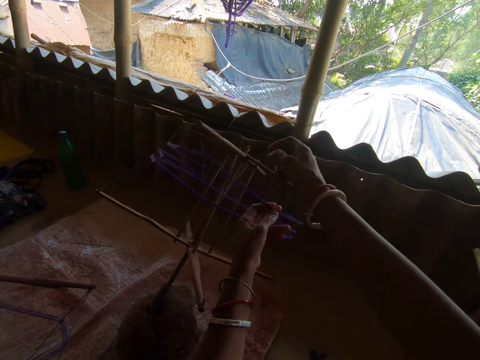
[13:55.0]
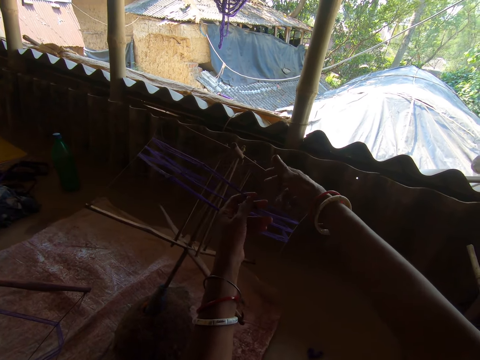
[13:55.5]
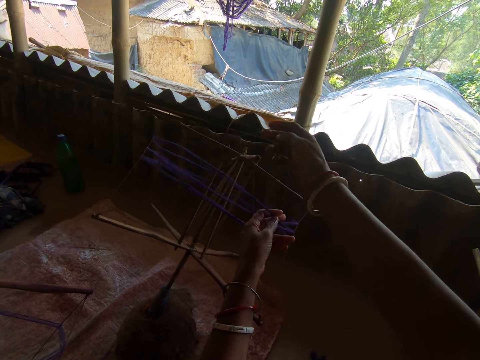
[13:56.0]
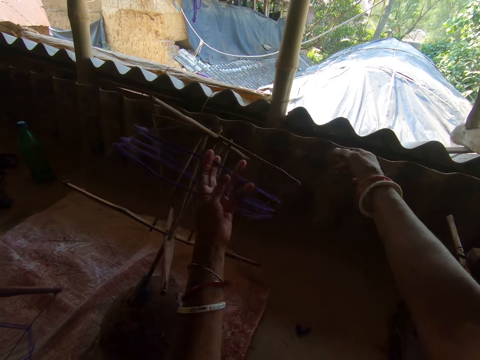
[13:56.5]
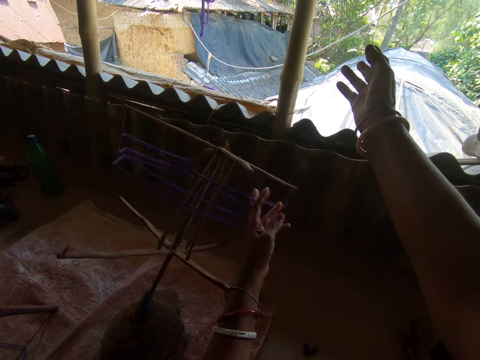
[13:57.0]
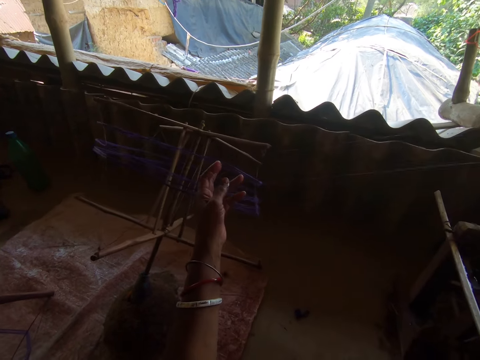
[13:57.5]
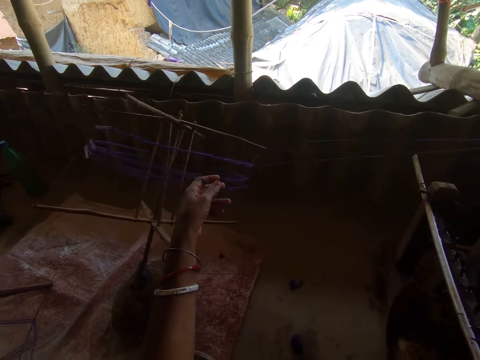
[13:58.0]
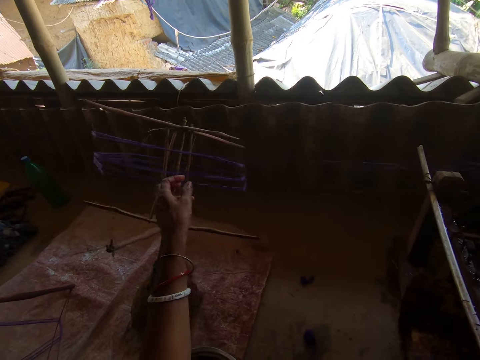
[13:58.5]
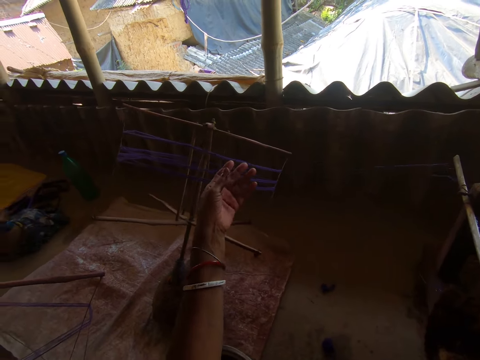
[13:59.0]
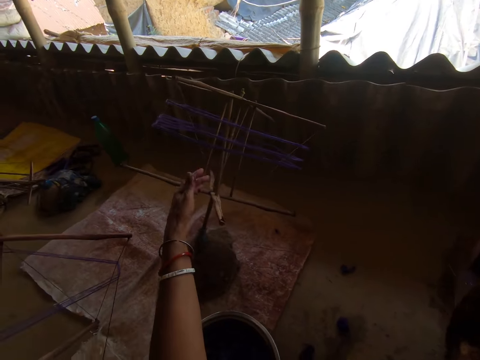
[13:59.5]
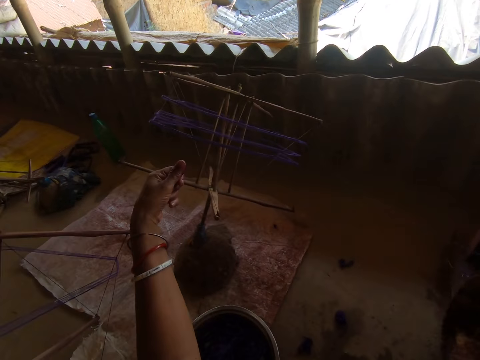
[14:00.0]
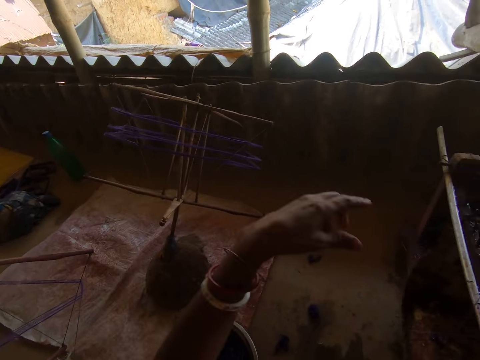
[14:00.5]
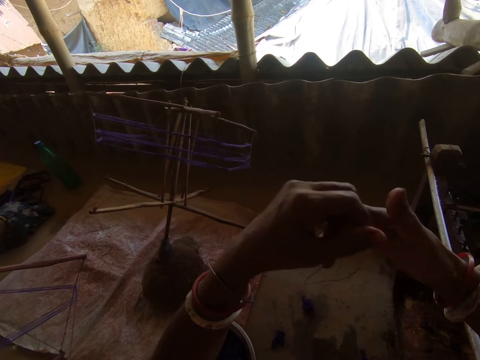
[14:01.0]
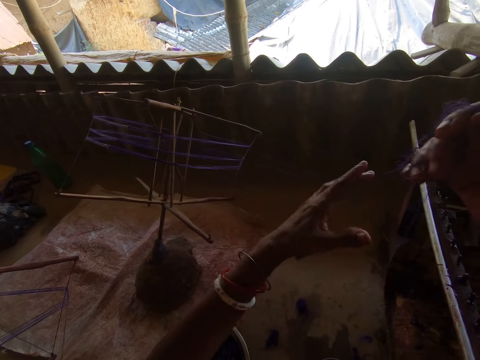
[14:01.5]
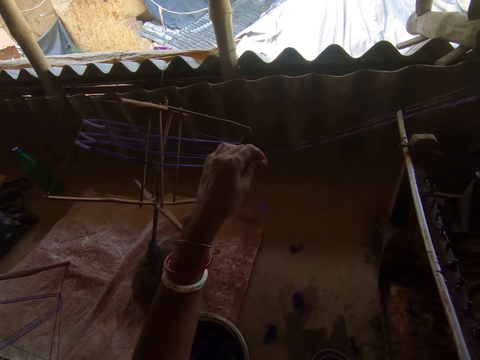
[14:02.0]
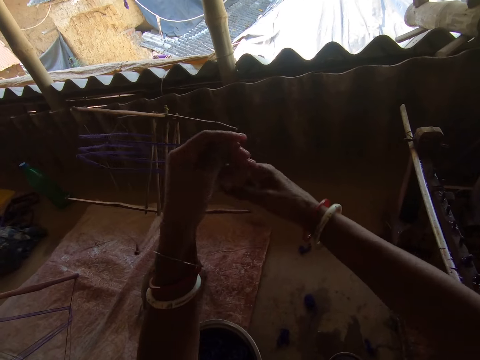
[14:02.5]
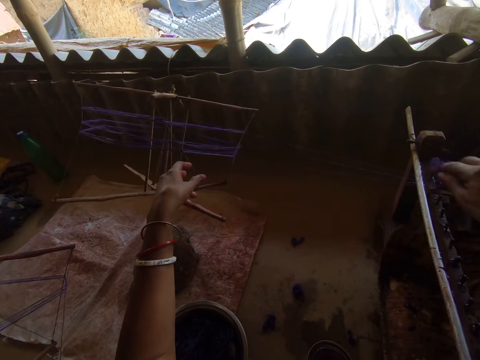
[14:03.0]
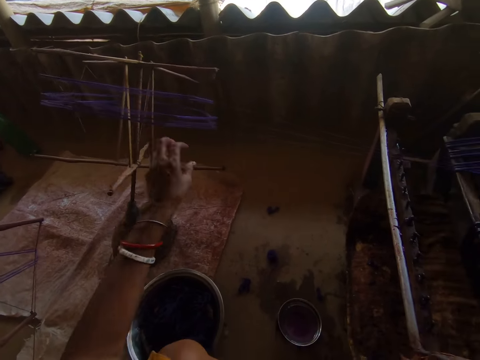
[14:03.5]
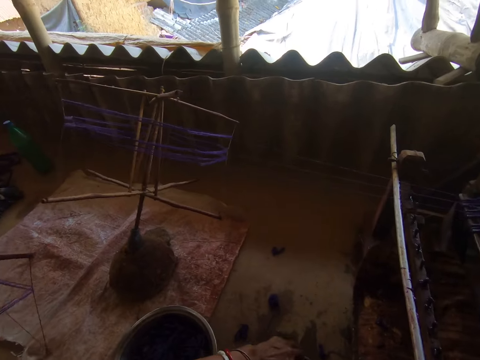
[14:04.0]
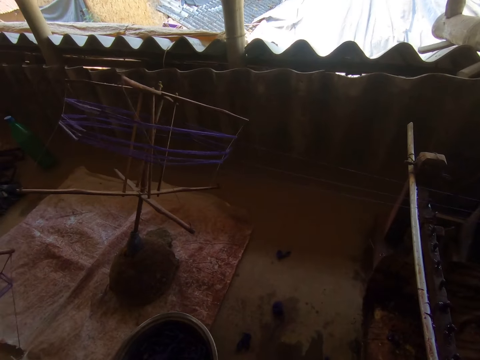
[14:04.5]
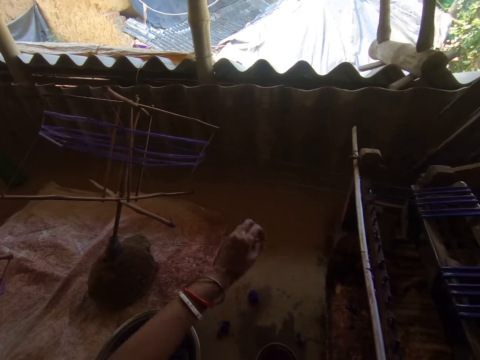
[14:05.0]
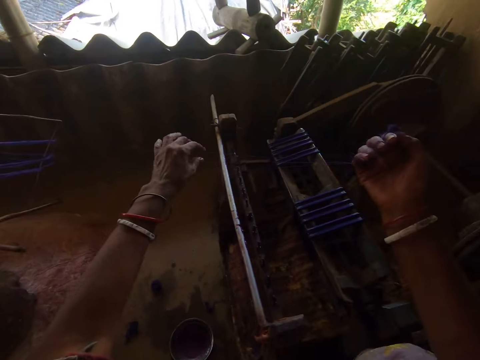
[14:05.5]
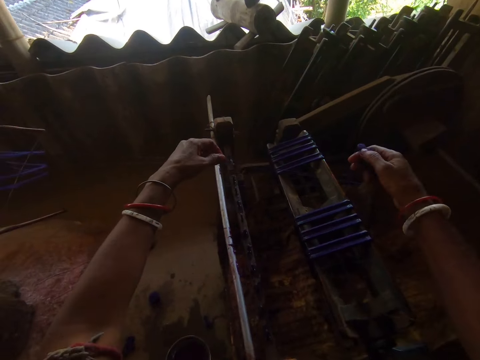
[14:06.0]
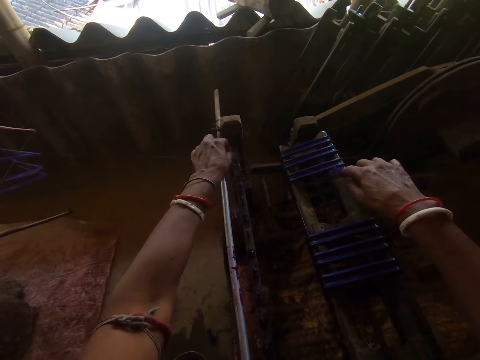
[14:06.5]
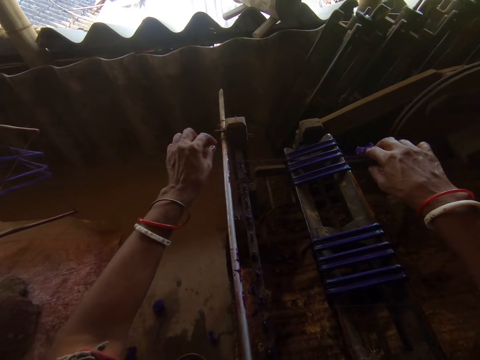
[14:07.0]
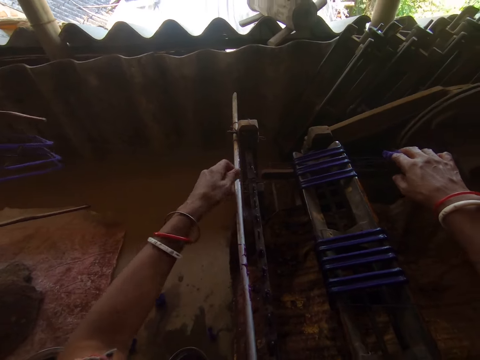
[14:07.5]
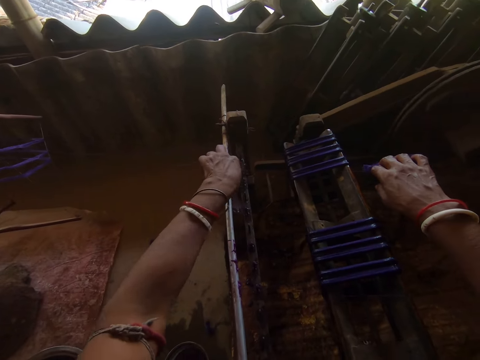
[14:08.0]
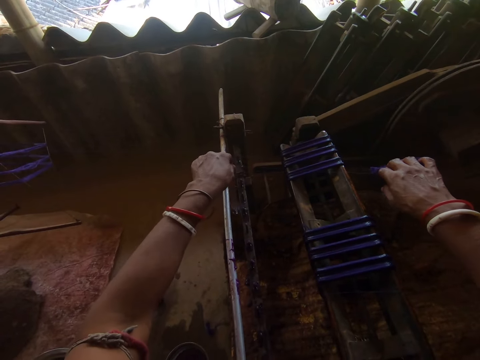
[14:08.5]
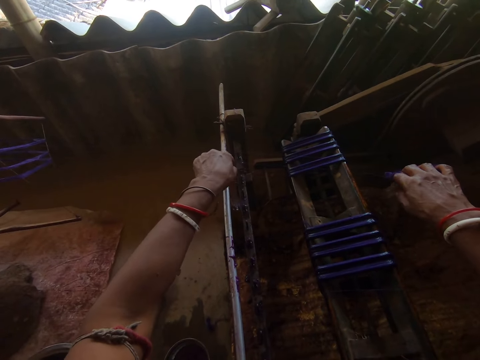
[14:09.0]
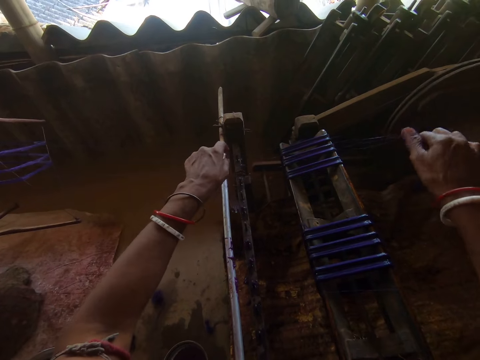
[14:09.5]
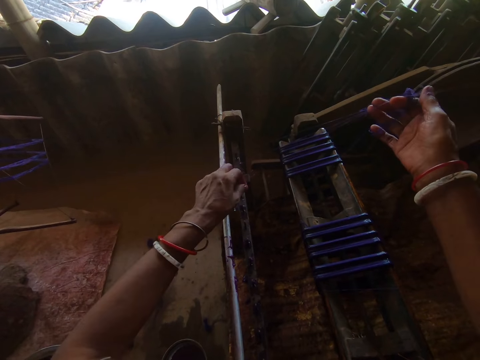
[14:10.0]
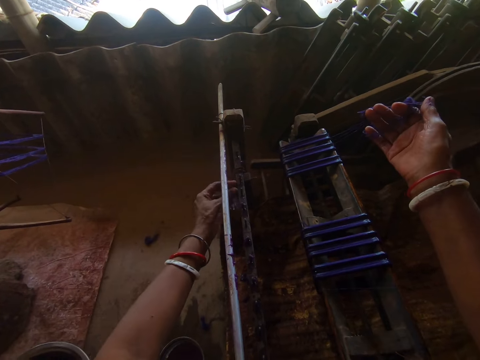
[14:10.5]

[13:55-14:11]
The camera wearer pulls threads. They fold the thread together. They look around. They tie the thread on the machine.

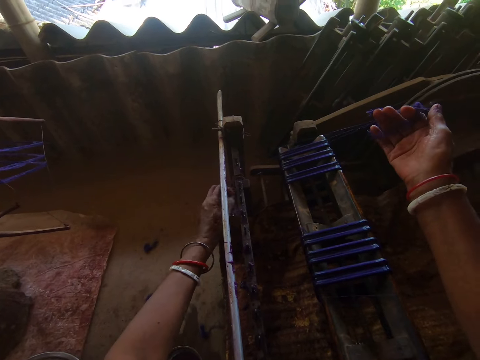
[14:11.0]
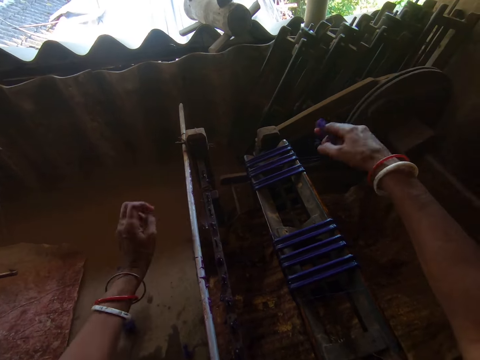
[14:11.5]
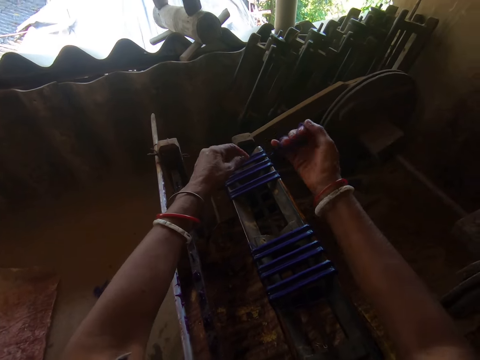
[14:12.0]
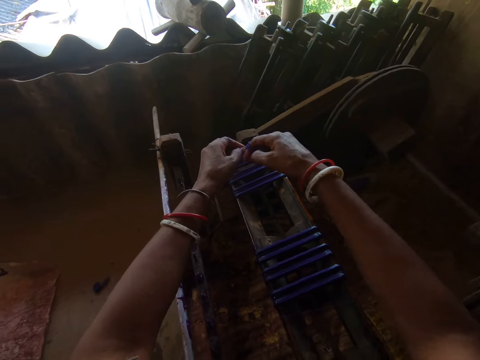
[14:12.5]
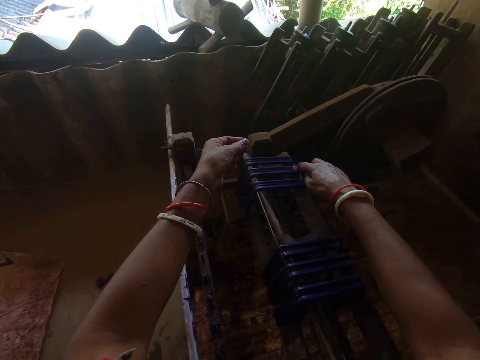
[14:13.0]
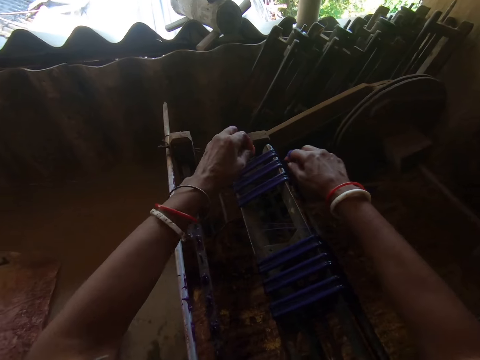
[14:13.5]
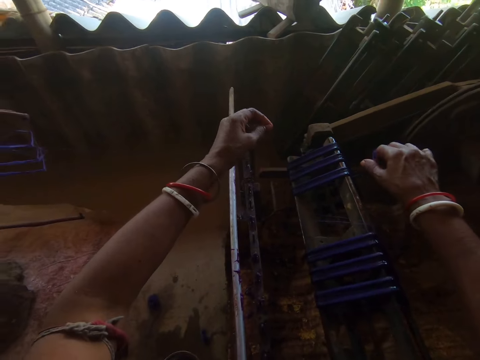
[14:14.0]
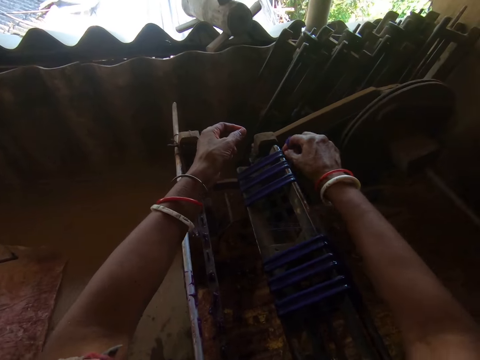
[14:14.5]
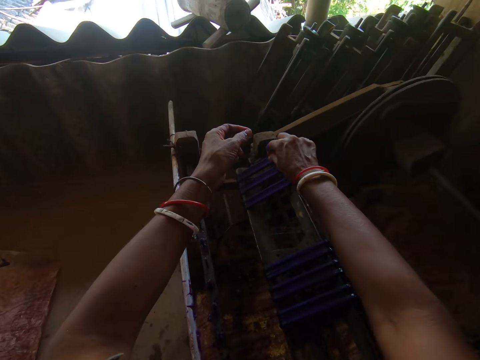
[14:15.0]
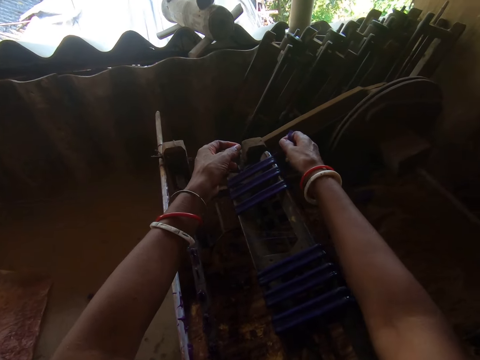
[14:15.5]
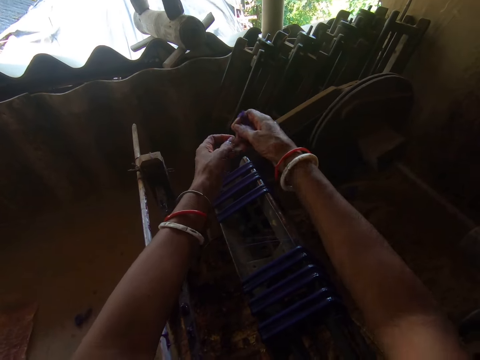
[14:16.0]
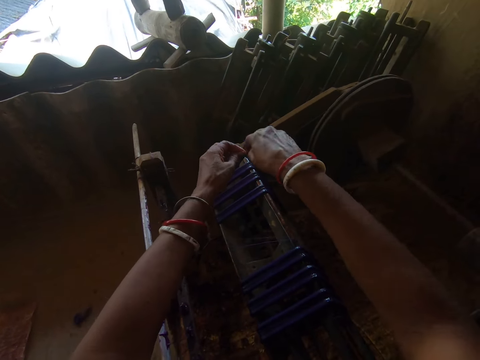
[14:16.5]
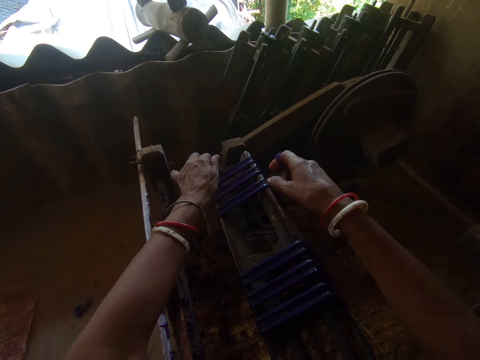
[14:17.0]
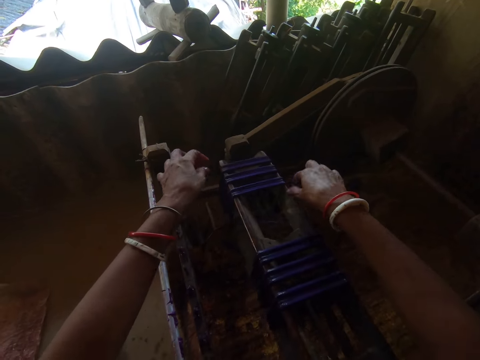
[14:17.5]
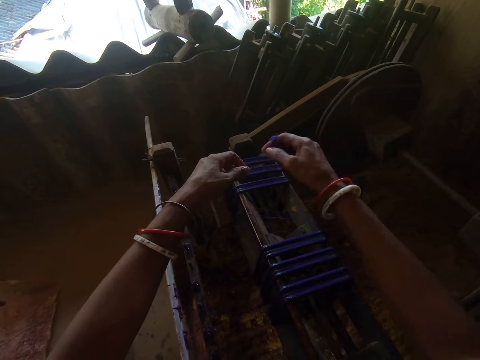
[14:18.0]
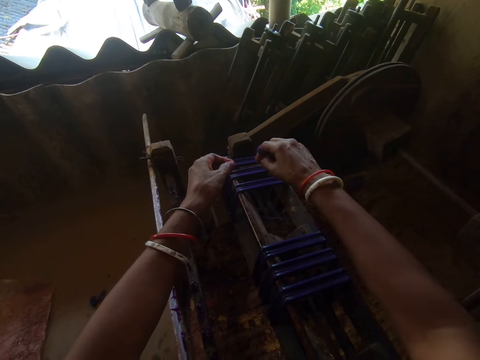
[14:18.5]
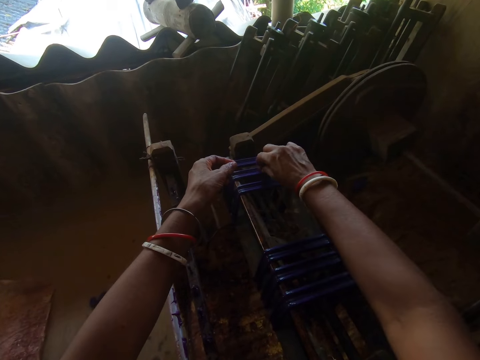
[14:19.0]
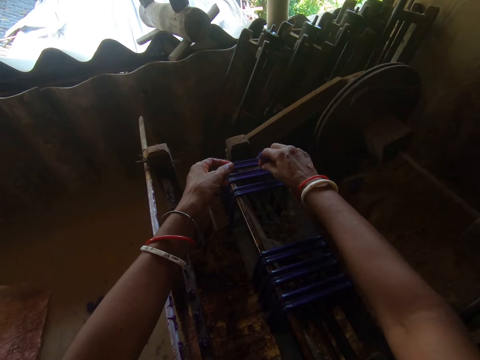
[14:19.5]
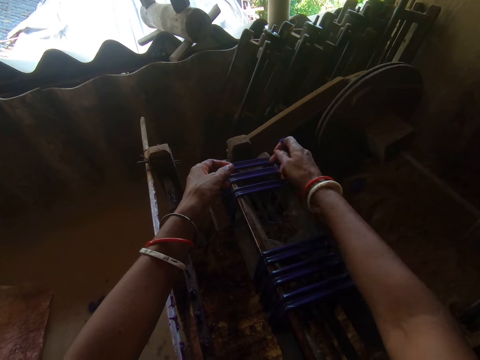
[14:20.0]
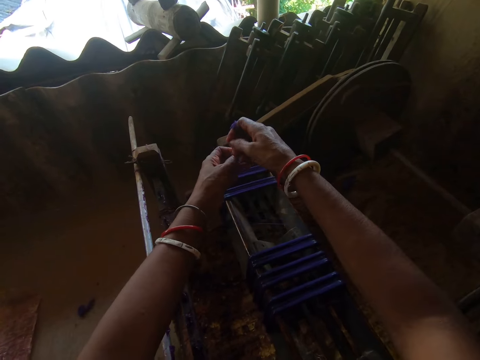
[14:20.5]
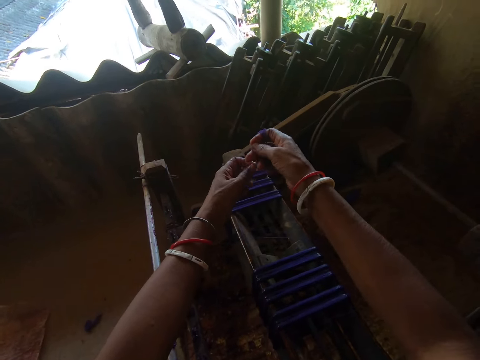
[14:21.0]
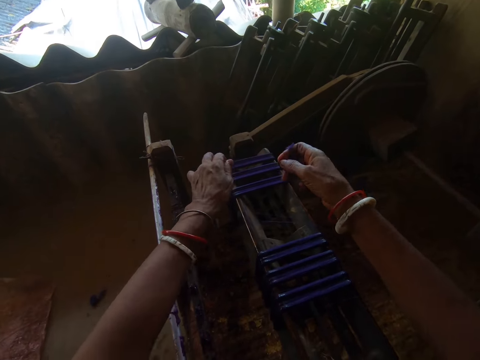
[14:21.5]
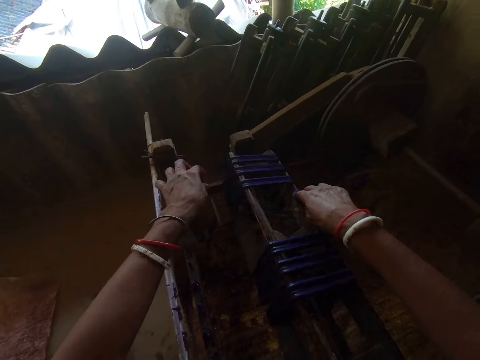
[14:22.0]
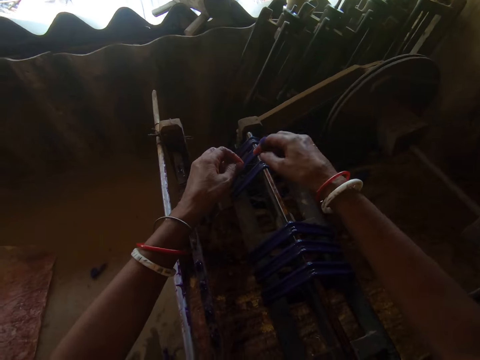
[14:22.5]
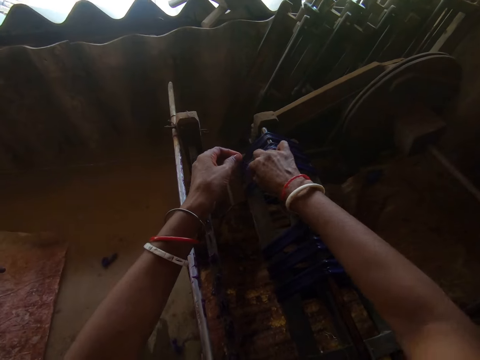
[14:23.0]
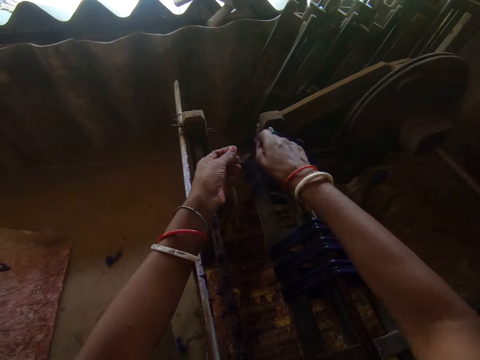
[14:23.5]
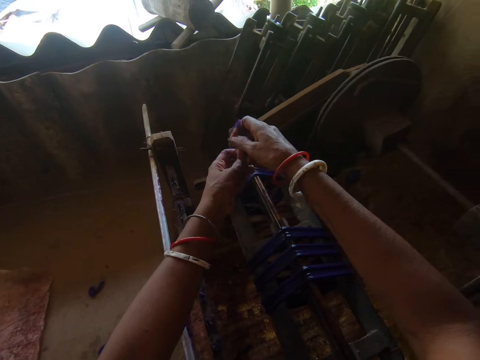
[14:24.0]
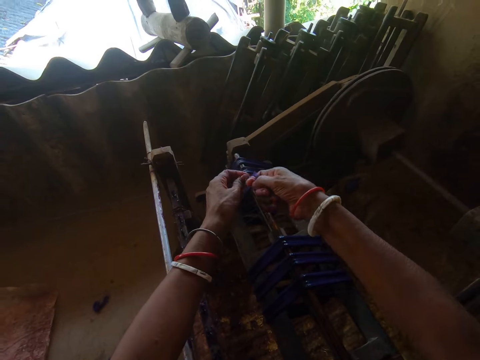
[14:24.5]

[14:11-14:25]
The camera wearer cuts a thread. They move the machine and call out. They hold the thread. A person responds. The camera wearer ties the thread on the machine. They cut the thread. They talk. They tie the thread on something.
